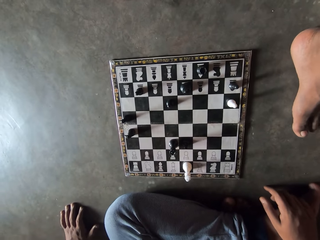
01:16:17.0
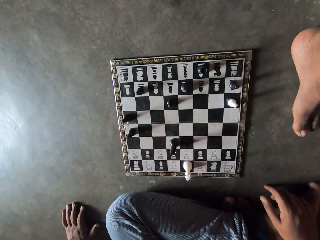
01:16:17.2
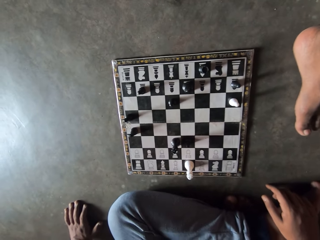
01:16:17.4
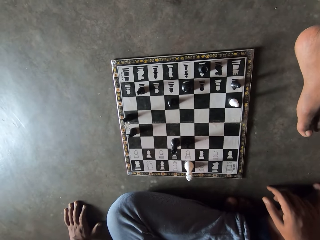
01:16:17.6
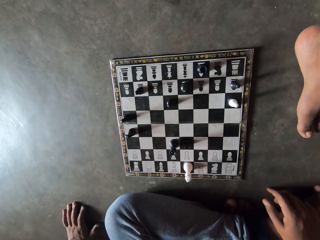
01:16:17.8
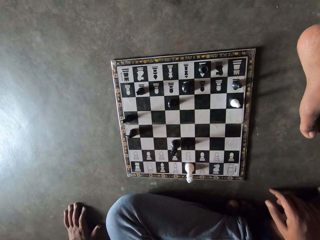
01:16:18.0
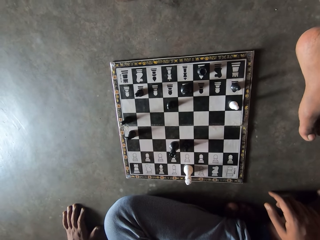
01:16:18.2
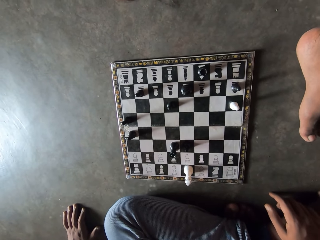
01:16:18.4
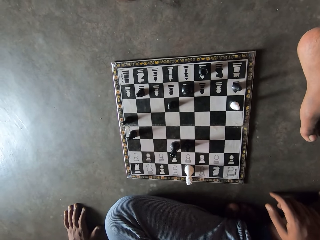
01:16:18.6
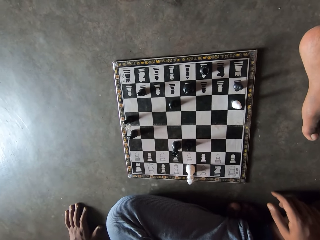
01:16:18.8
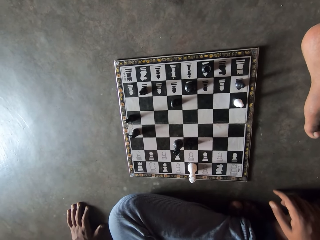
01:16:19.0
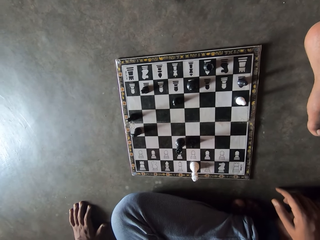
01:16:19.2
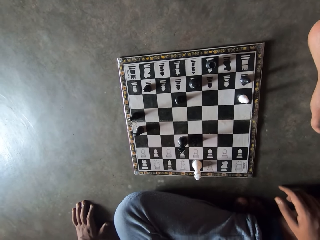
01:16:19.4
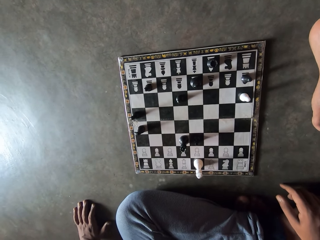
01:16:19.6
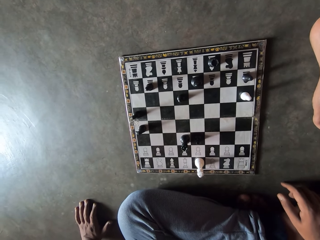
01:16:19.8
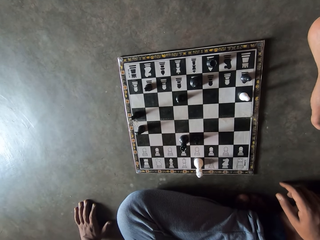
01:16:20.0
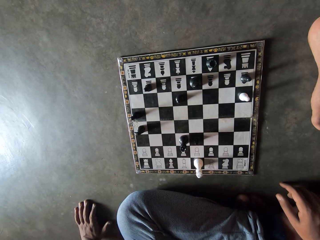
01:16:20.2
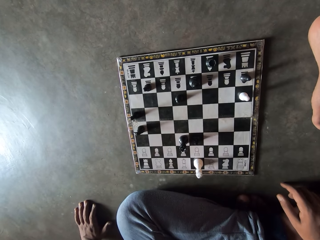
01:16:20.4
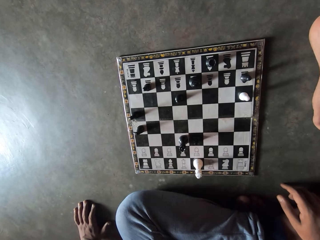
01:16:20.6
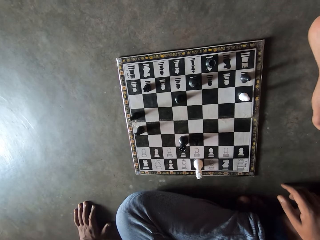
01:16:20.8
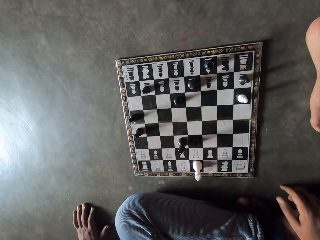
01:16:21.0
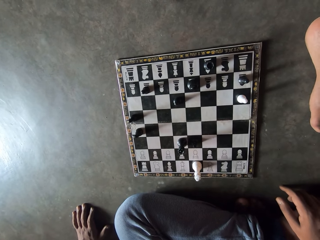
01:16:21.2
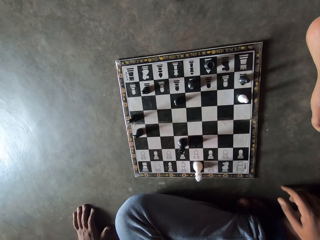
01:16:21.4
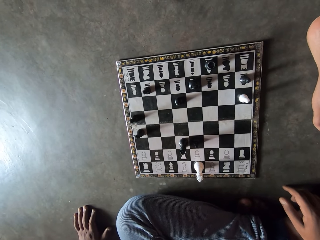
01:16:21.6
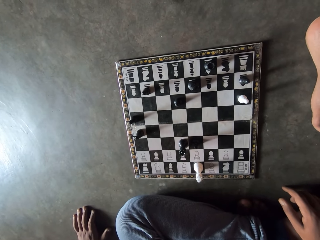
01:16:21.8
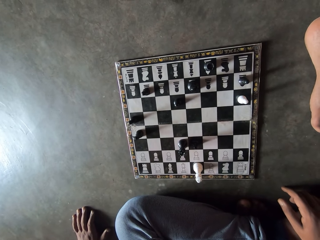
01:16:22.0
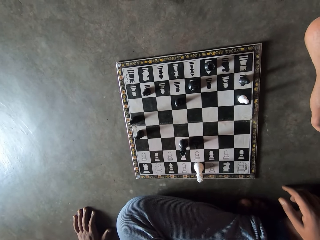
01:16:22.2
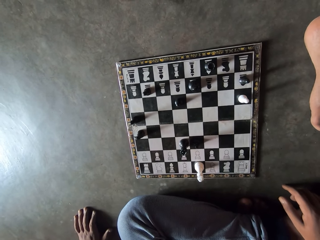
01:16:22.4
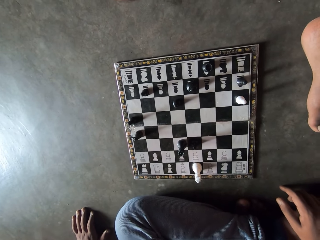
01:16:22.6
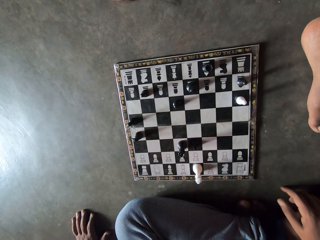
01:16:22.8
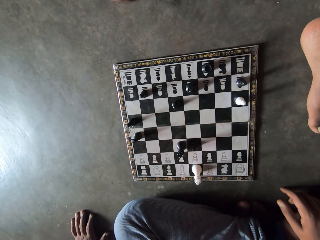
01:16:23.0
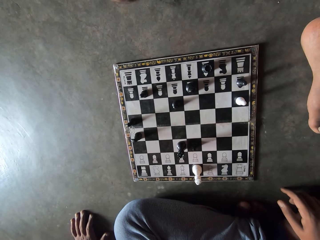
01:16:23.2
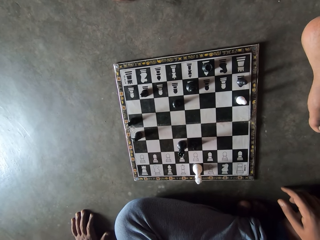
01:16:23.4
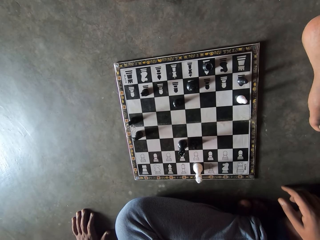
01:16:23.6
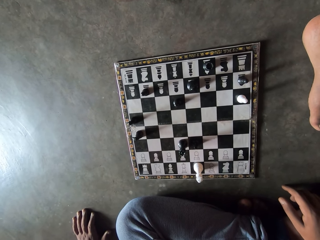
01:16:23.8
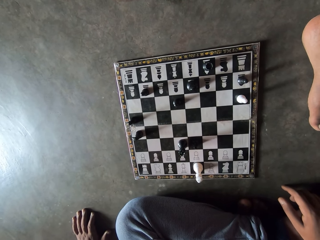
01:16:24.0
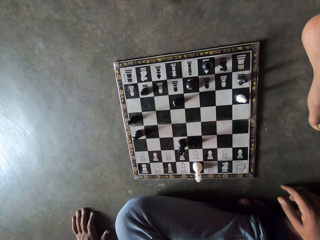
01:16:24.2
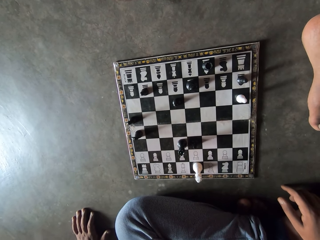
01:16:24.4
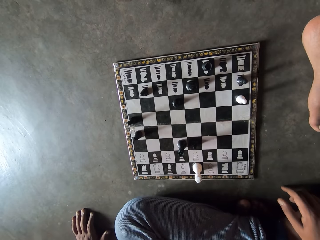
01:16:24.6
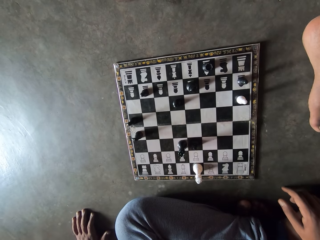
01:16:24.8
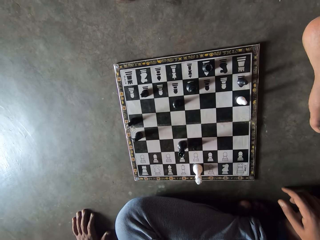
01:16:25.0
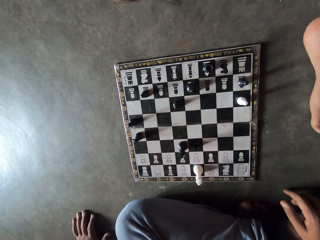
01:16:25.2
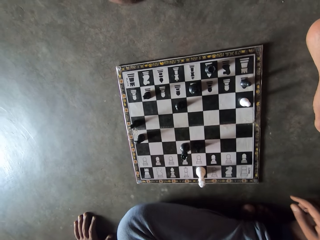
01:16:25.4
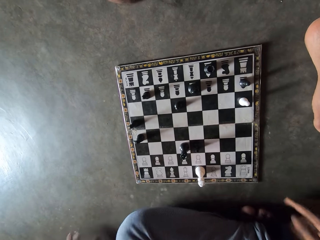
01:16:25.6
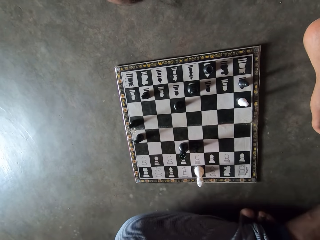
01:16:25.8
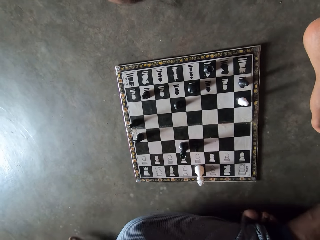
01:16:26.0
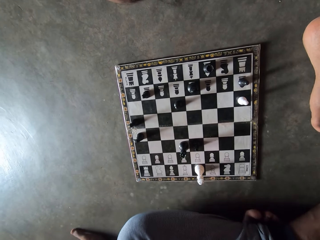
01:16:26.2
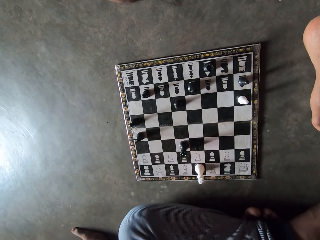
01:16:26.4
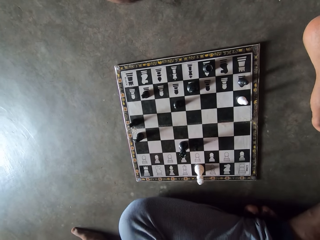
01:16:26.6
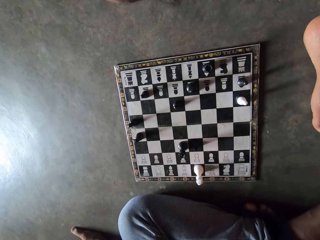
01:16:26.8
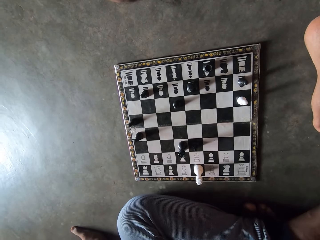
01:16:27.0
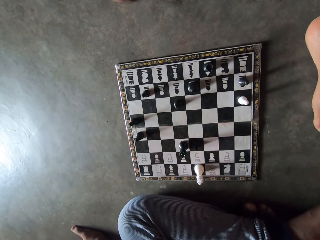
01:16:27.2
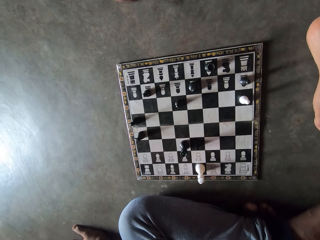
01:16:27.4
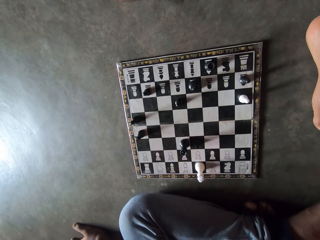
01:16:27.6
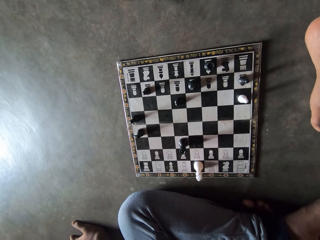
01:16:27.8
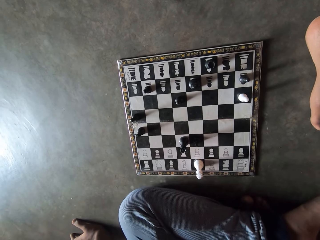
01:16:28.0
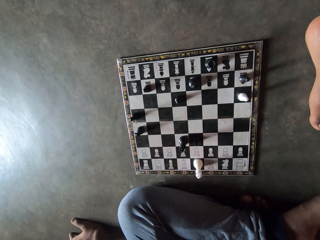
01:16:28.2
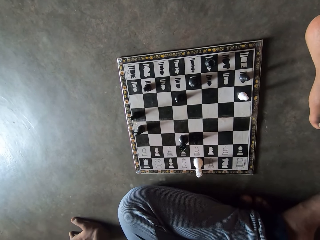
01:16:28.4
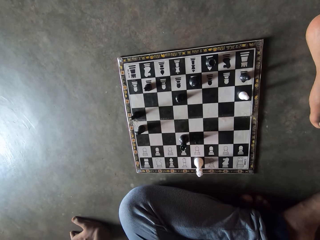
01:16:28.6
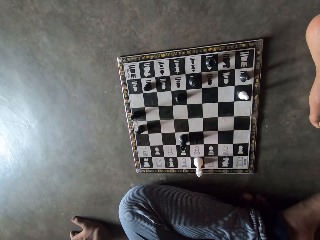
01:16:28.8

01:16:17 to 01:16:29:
The camera wearer moves his hand. He moves his feet.

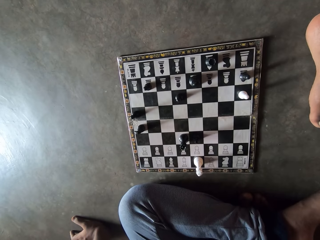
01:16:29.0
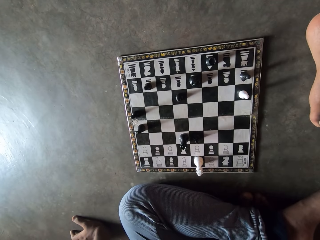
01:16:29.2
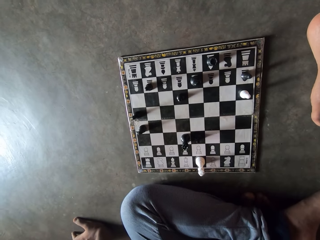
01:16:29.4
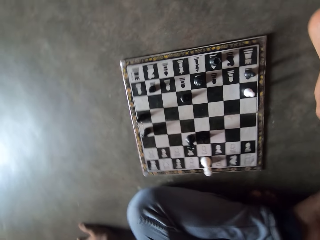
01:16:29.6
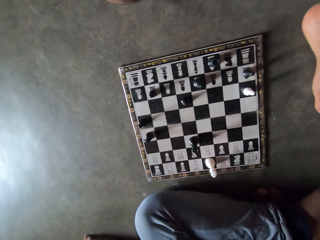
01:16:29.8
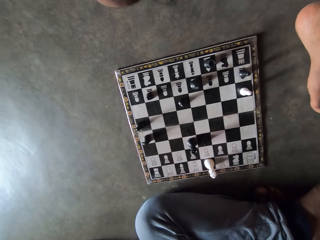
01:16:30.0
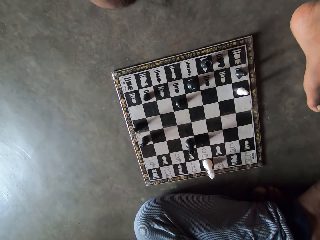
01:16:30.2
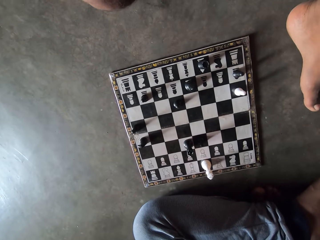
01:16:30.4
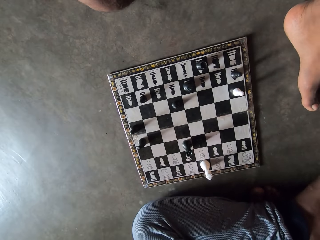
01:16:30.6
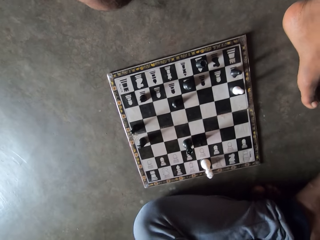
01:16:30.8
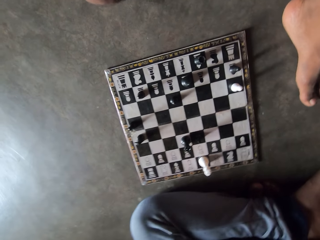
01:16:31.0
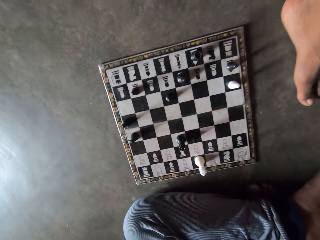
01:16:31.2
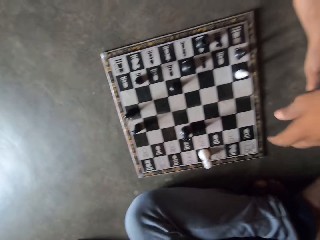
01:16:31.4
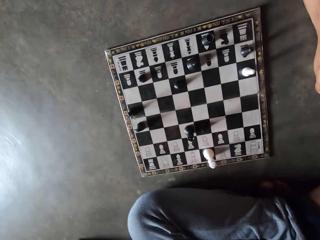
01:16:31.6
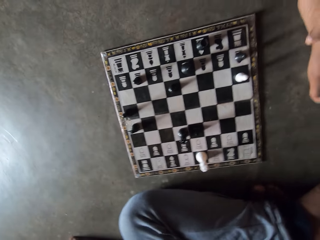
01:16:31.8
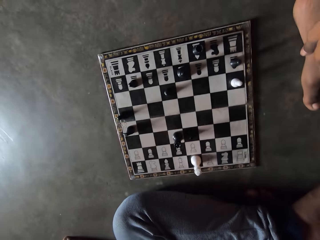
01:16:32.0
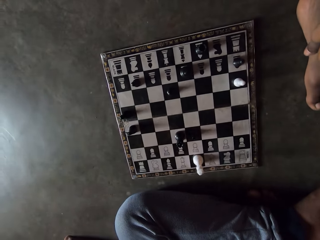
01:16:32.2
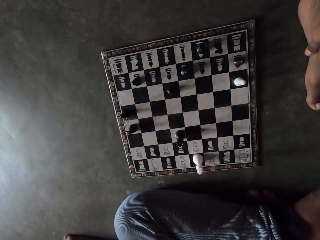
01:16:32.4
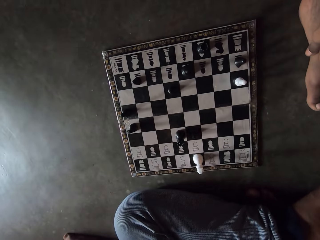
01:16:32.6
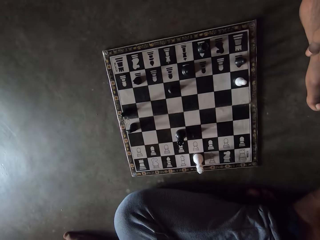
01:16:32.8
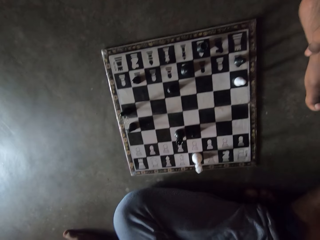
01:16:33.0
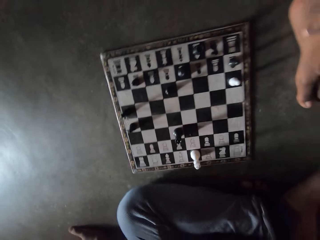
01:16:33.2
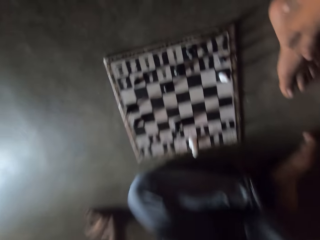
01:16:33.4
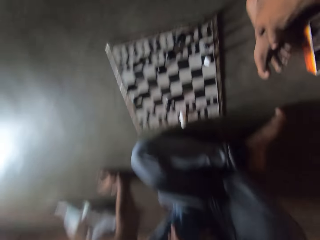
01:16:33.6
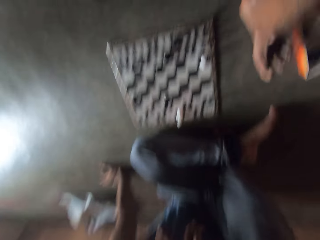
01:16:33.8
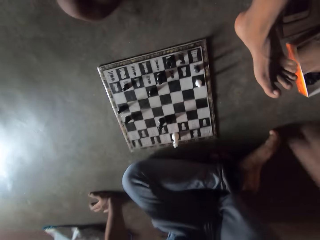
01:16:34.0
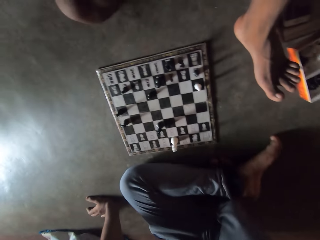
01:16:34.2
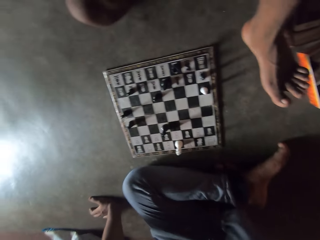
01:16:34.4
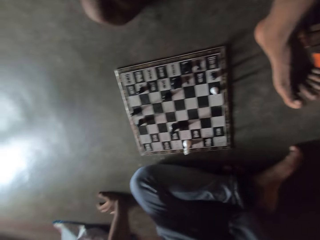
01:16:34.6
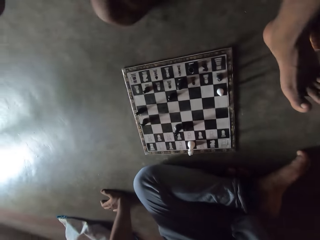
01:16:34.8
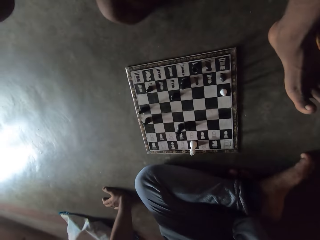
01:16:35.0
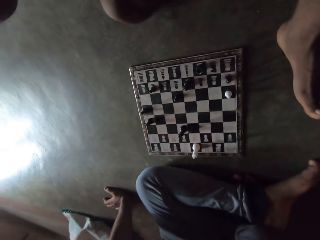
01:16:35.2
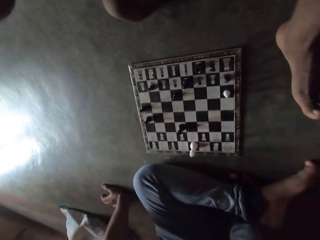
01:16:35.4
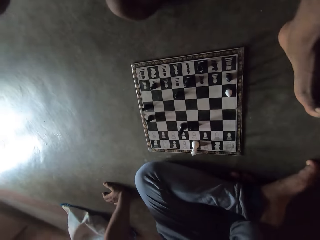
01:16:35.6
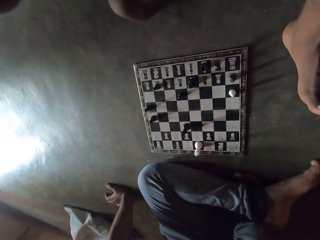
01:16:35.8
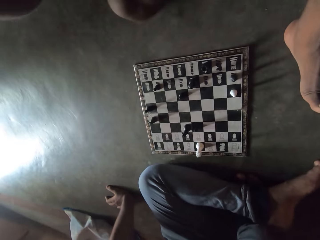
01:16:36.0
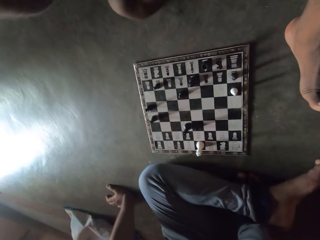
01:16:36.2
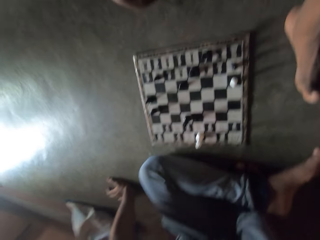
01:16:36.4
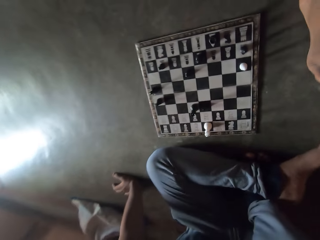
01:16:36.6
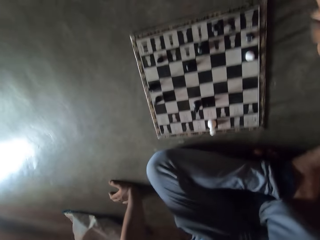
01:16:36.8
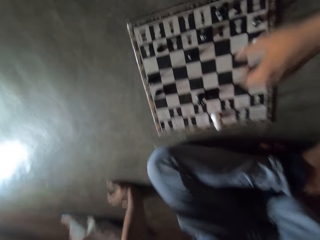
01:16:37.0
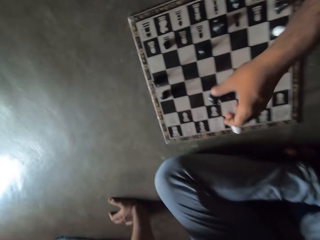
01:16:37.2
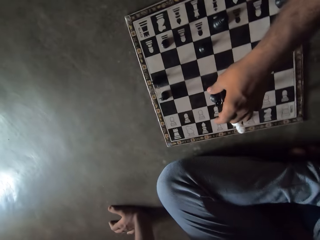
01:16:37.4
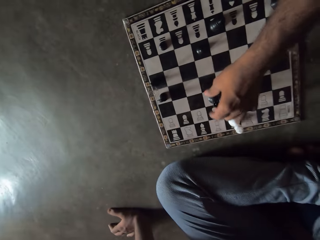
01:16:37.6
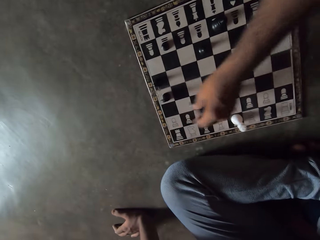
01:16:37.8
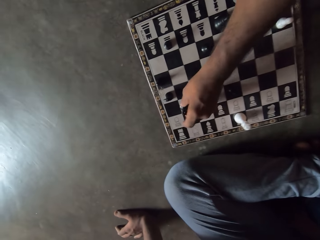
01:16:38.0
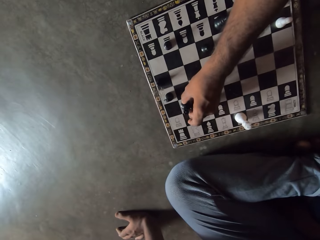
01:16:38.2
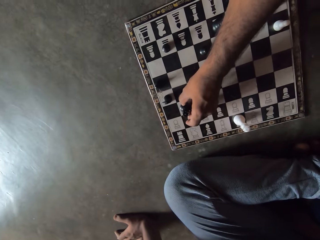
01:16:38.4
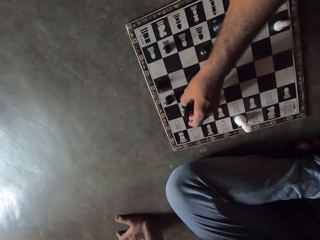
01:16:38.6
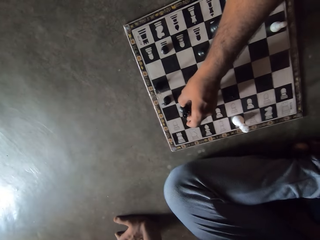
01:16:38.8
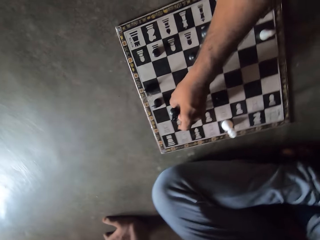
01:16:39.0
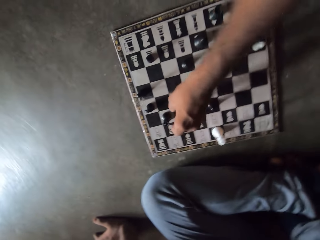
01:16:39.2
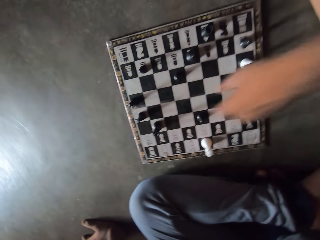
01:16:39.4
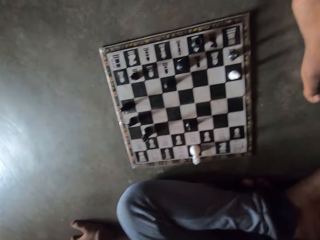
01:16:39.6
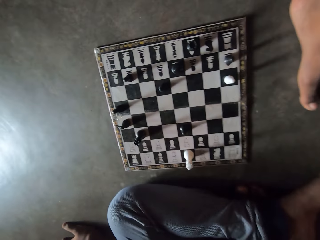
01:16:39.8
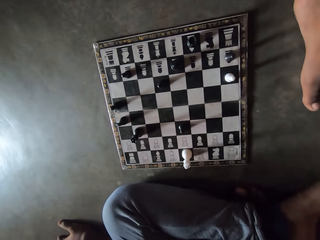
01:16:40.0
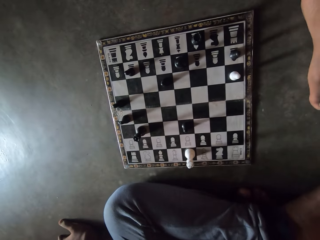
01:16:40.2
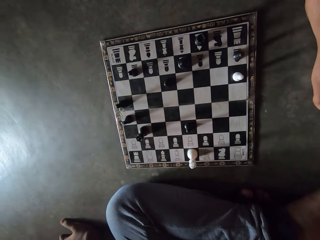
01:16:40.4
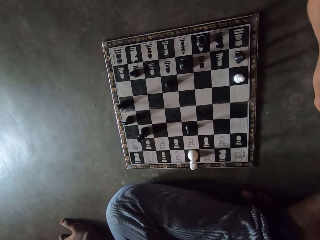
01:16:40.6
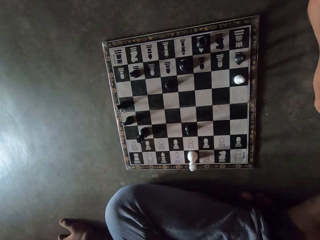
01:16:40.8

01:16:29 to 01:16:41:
A person points at the chessboard. The person puts his hand on his foot, raises his foot, and moves a king on the chessboard.
